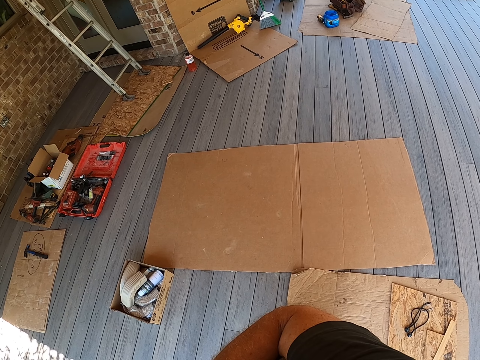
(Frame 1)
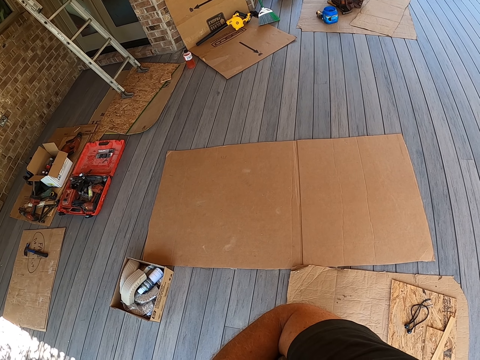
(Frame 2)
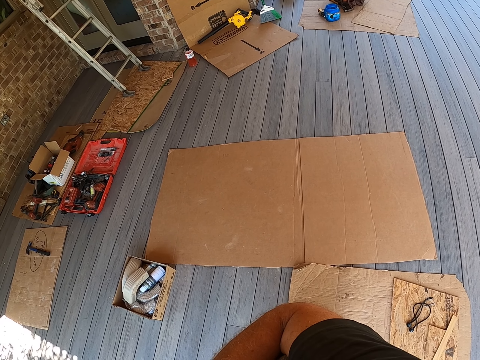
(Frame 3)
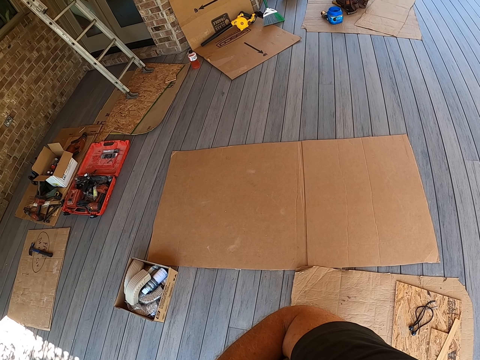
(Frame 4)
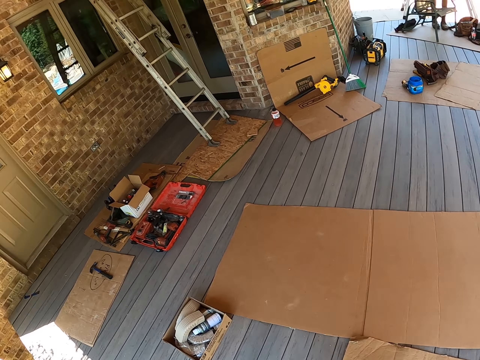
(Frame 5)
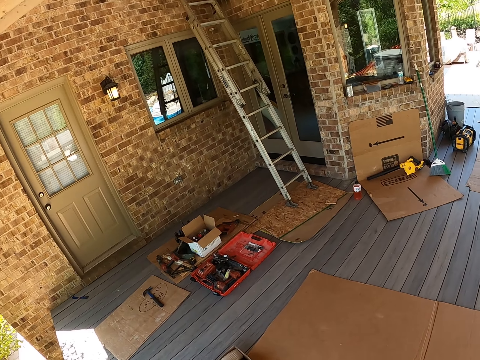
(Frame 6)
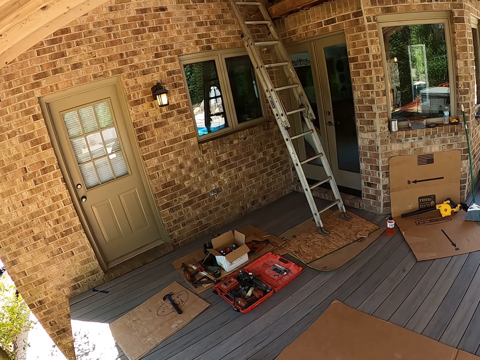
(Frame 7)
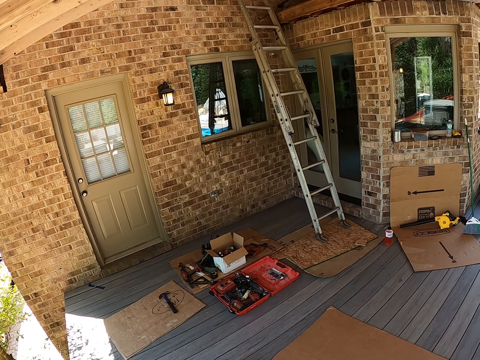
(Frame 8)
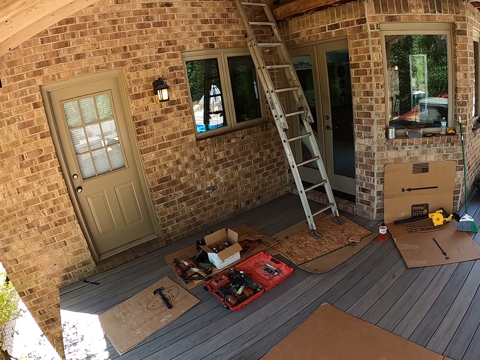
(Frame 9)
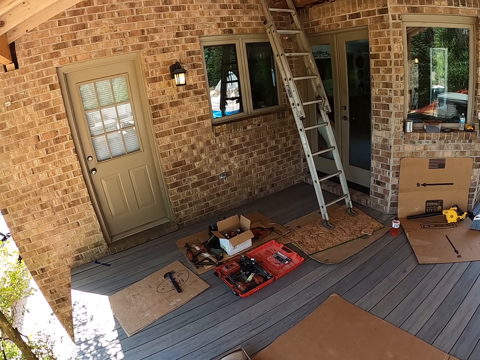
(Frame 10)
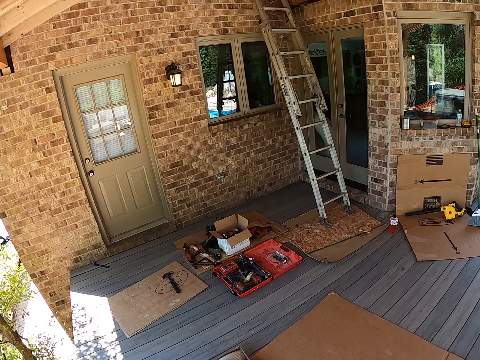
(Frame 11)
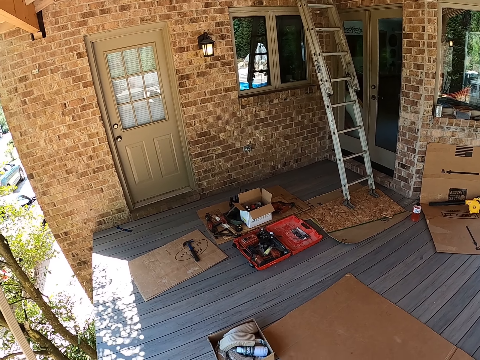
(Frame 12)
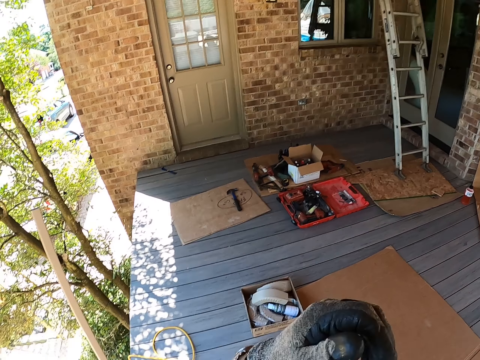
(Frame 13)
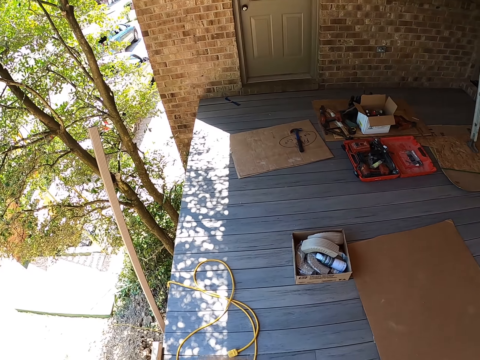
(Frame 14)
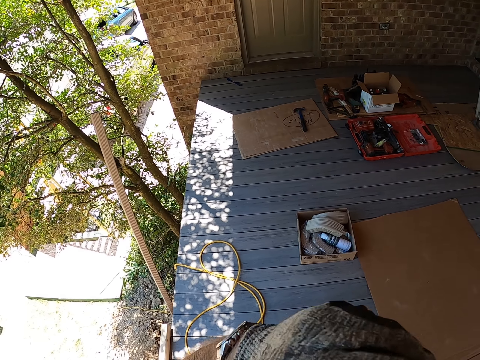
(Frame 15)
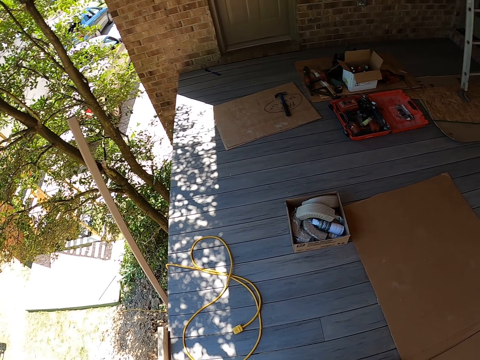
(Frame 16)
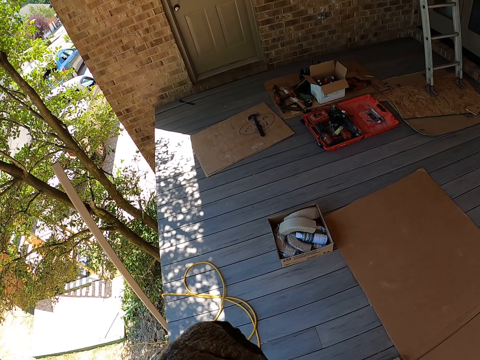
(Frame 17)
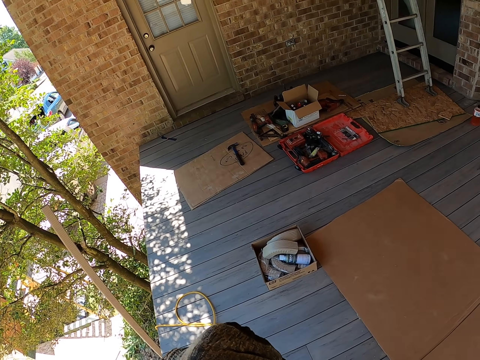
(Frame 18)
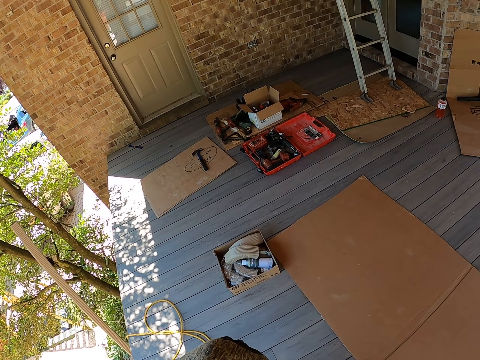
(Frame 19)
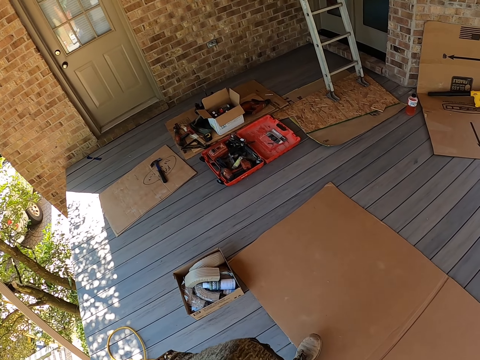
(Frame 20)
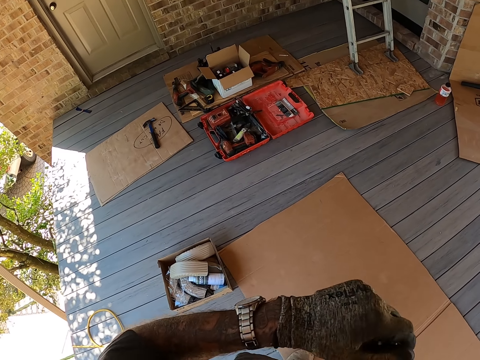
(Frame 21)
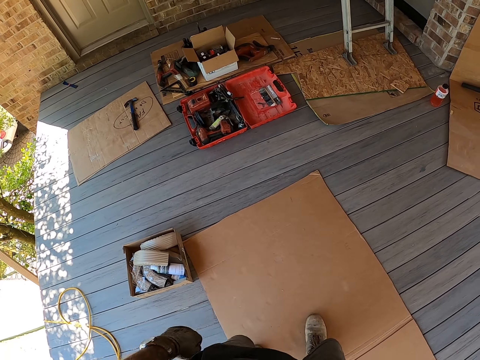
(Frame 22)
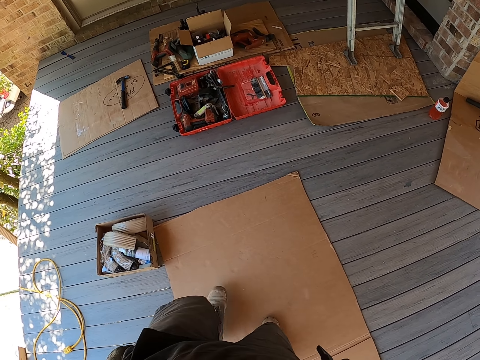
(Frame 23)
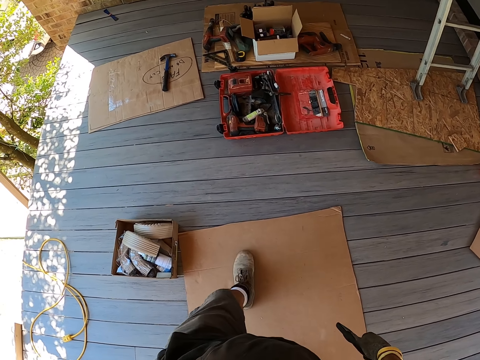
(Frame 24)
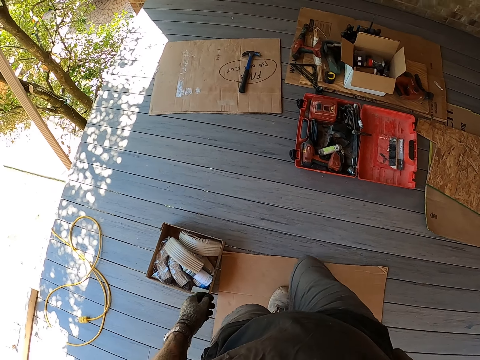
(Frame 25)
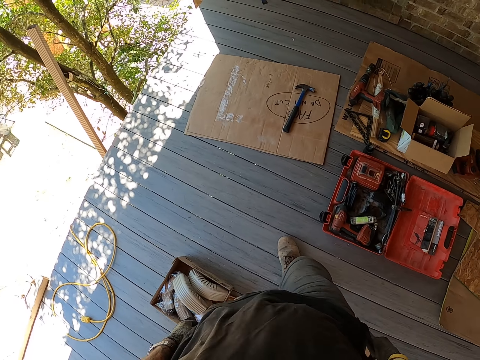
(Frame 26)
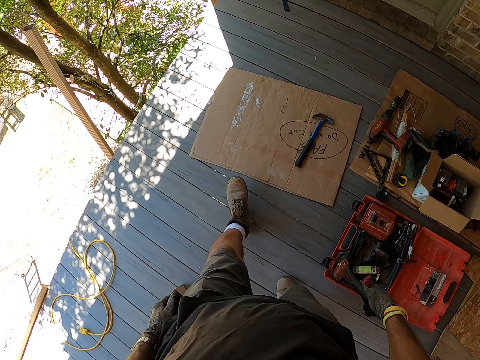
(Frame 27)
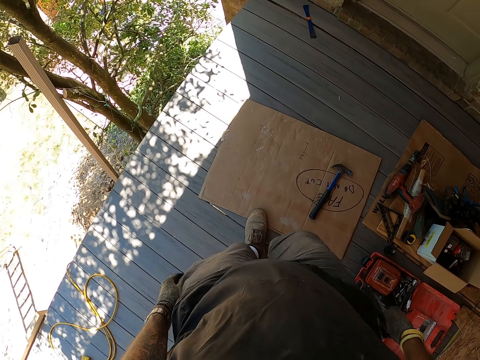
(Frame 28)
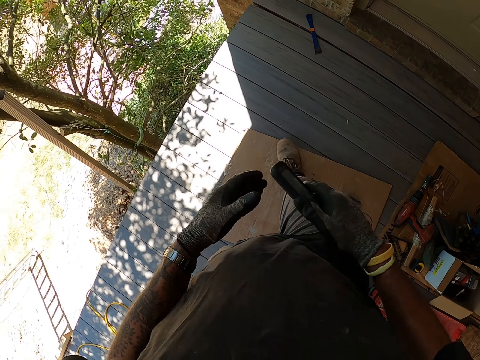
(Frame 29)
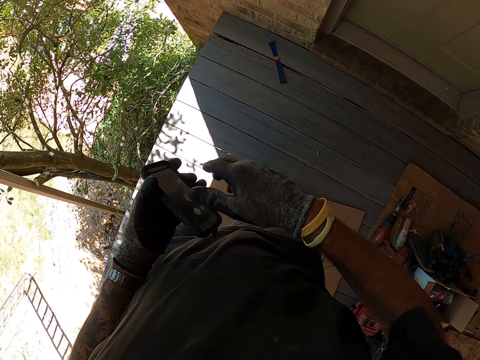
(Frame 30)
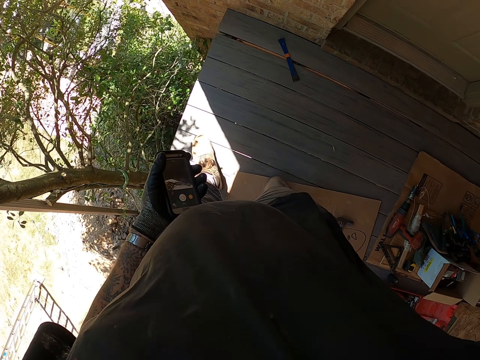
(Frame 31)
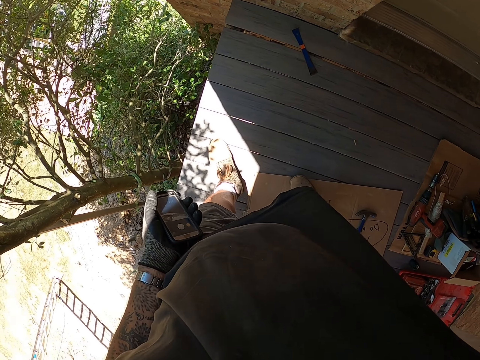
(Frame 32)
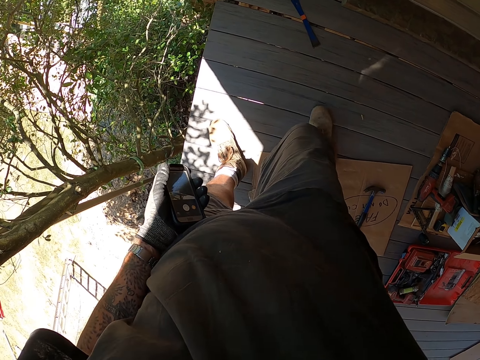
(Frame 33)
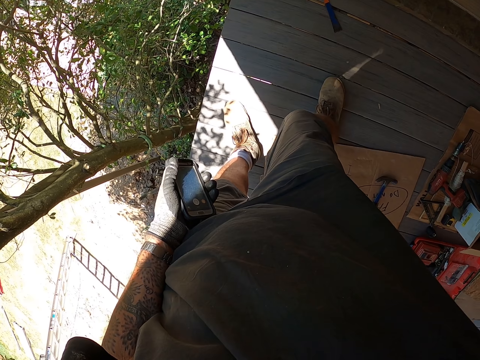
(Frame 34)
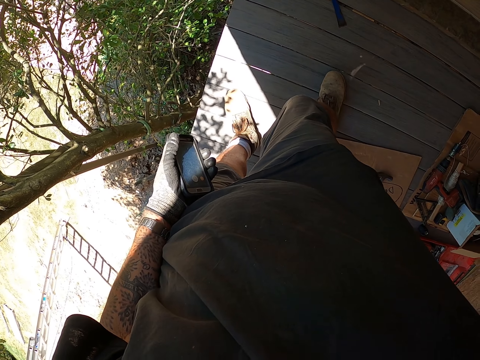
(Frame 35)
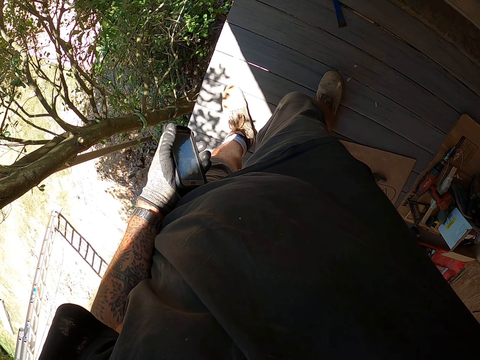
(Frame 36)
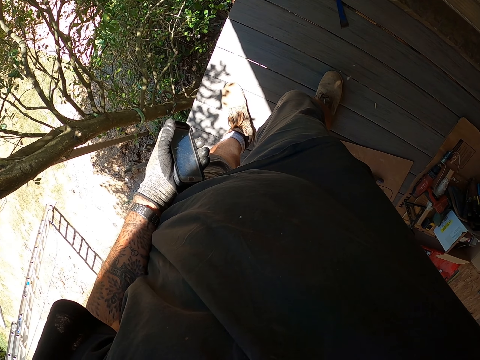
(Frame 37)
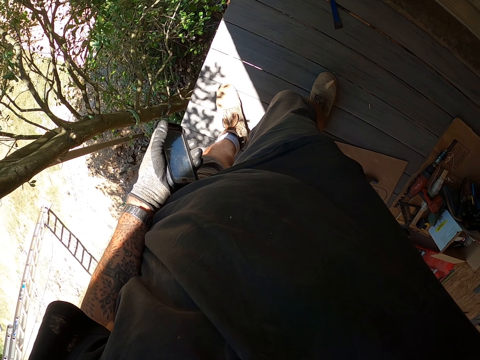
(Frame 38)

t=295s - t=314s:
The camera wearer moves his hand and touches the face. He walks at the site. He transfers the phone to the left hand. He holds the wall. He adjusts the camera.

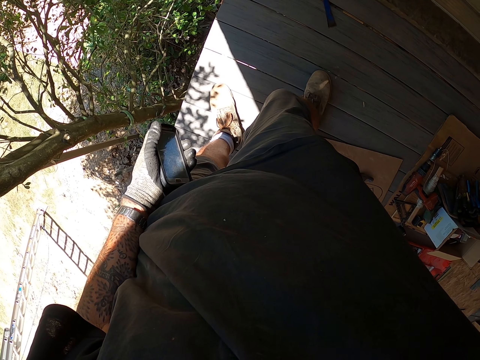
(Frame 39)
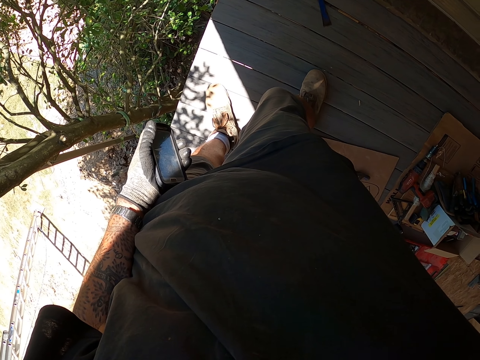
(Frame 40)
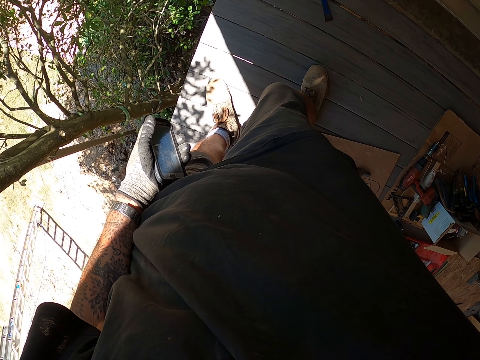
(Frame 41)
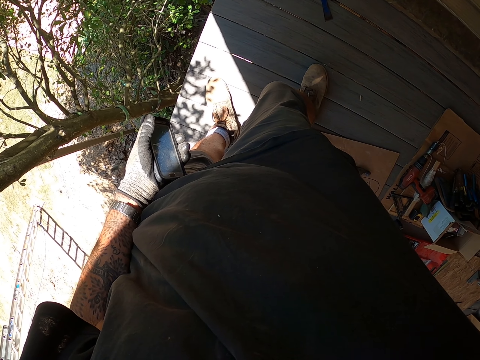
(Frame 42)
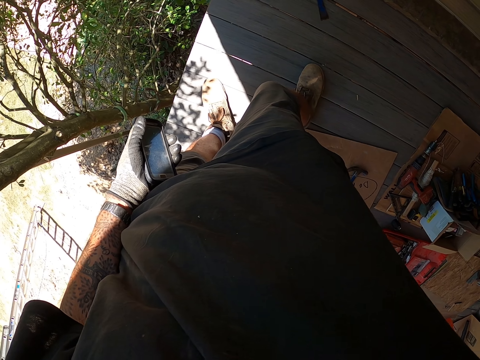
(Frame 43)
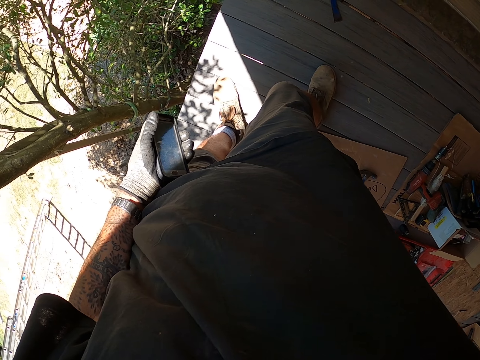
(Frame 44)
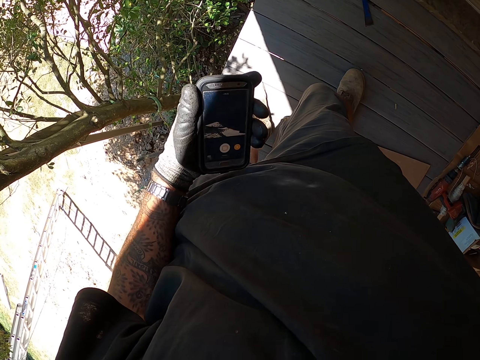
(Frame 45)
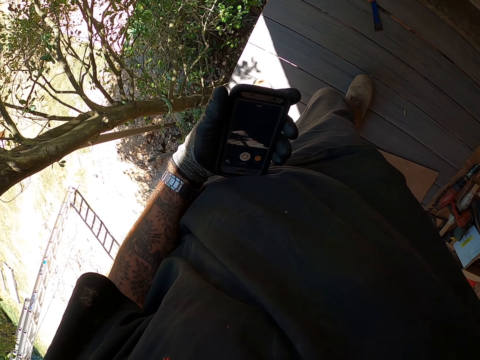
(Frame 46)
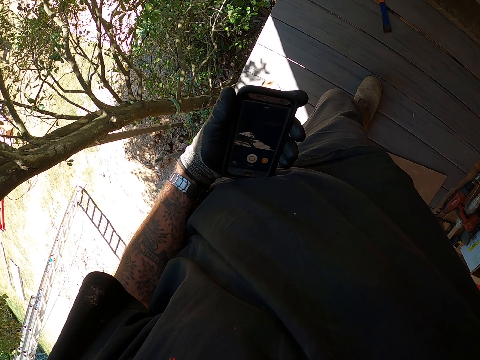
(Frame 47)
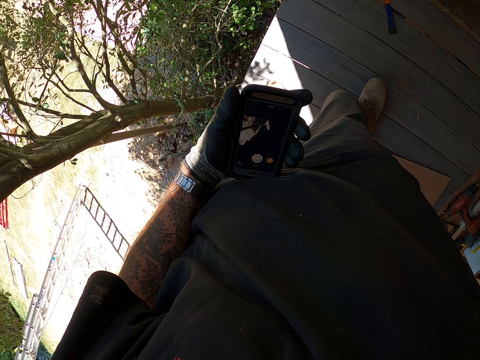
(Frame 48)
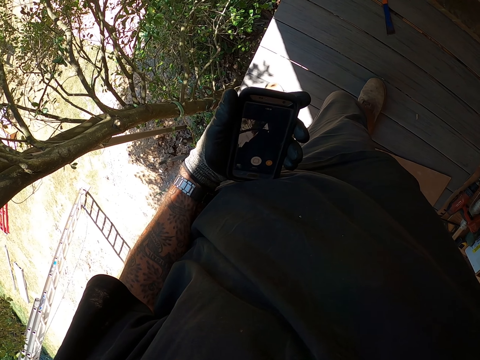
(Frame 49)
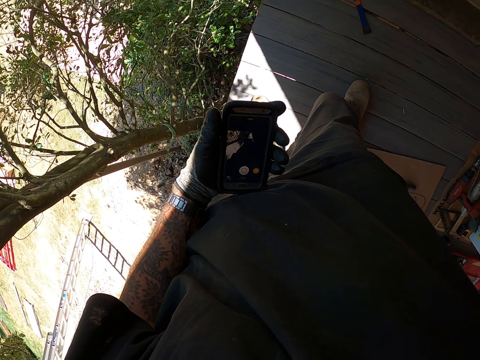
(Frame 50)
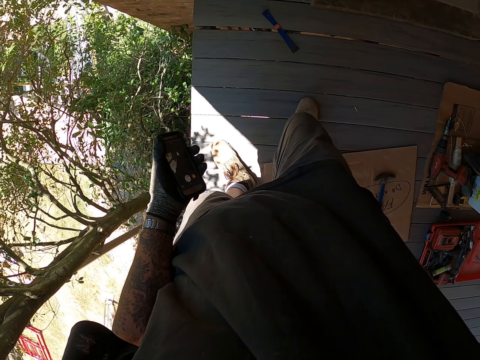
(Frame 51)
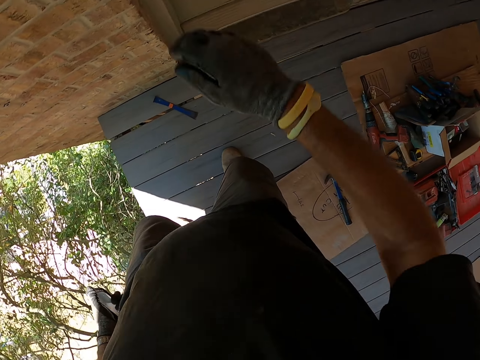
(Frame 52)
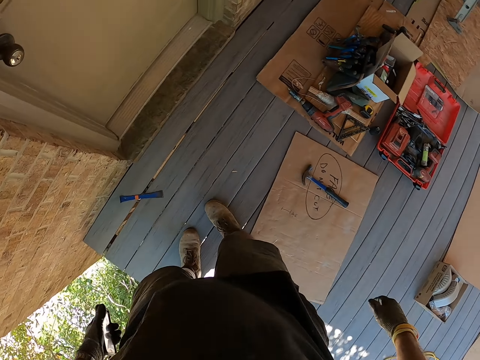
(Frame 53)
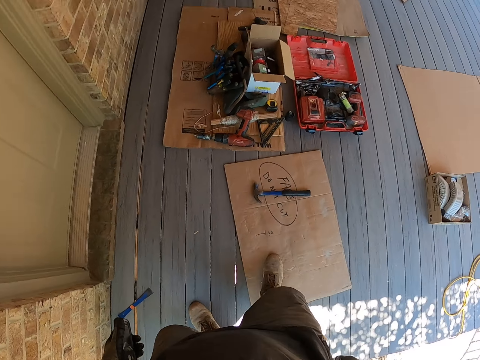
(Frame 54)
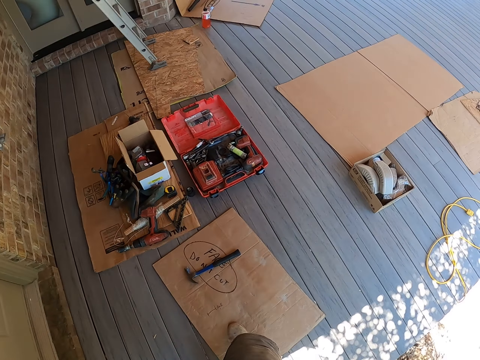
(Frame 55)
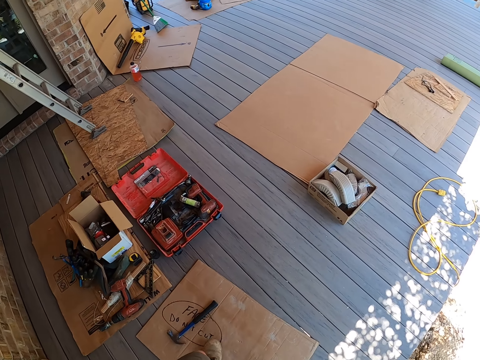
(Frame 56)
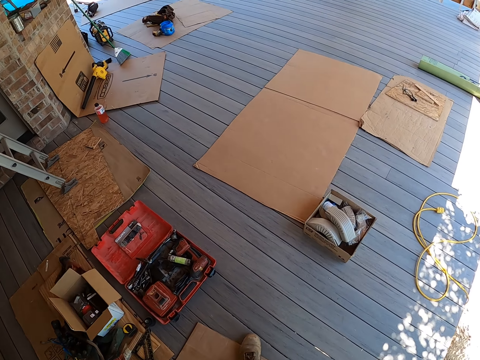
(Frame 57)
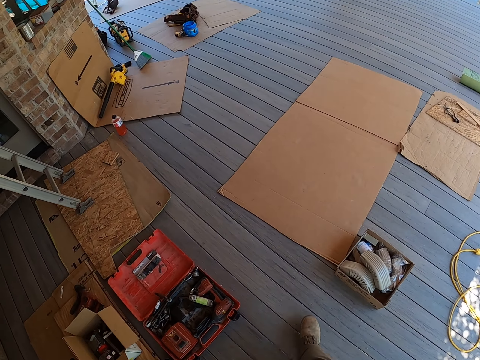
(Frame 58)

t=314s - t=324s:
The camera wearer looks at the phone. They operate the phone. They turn around. They walk around.
